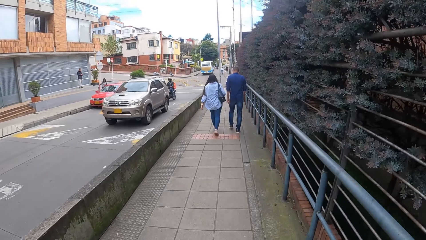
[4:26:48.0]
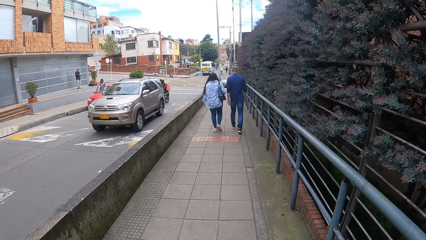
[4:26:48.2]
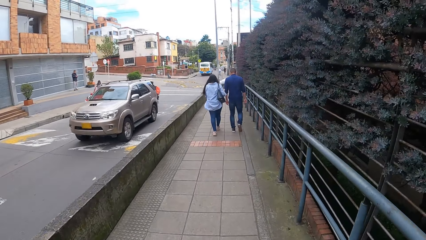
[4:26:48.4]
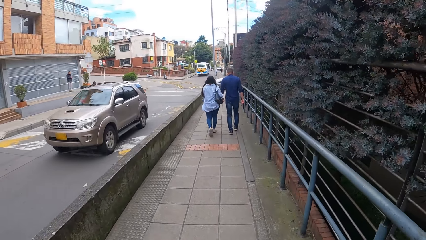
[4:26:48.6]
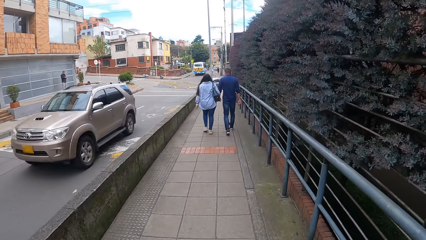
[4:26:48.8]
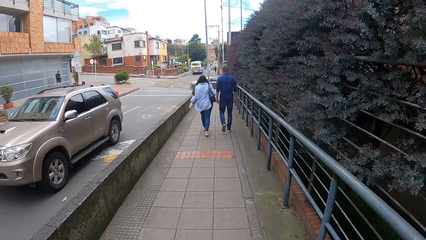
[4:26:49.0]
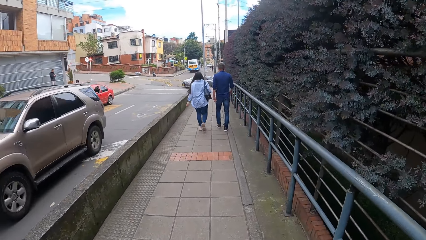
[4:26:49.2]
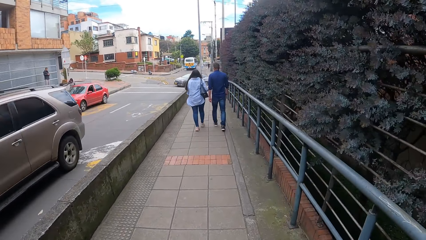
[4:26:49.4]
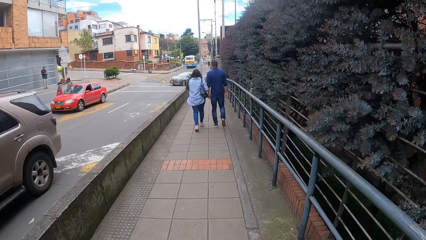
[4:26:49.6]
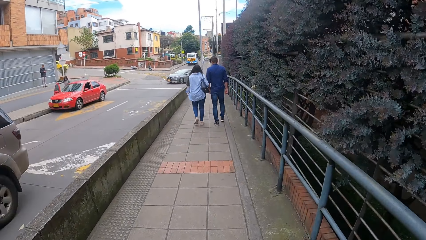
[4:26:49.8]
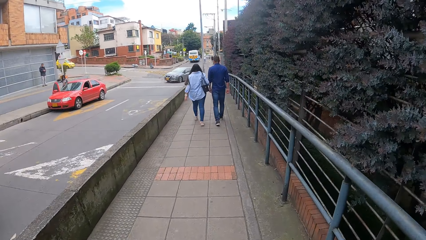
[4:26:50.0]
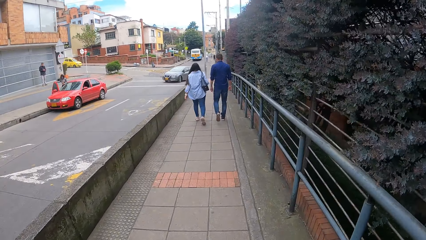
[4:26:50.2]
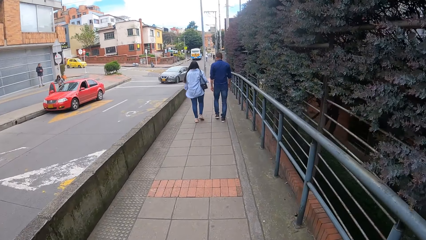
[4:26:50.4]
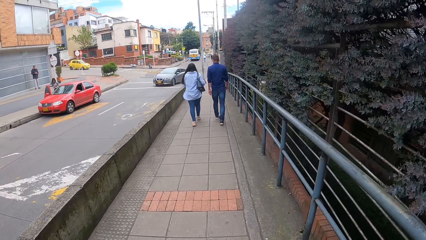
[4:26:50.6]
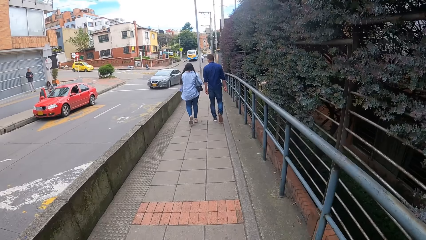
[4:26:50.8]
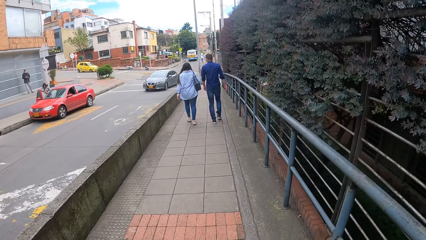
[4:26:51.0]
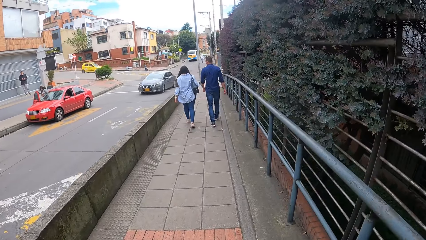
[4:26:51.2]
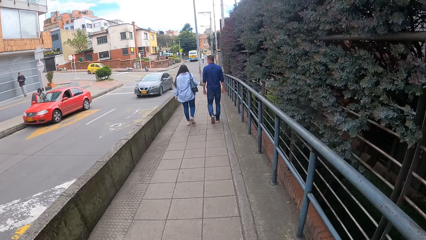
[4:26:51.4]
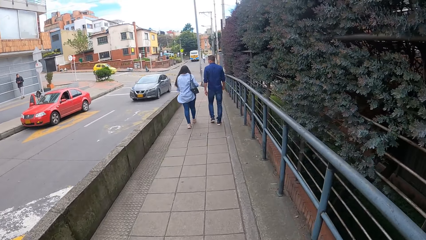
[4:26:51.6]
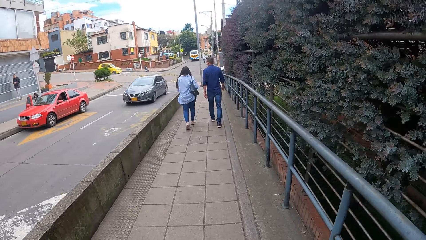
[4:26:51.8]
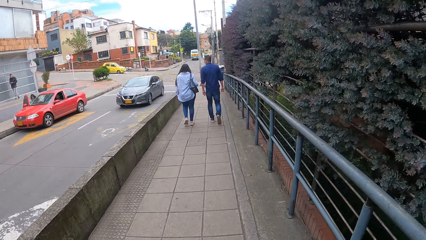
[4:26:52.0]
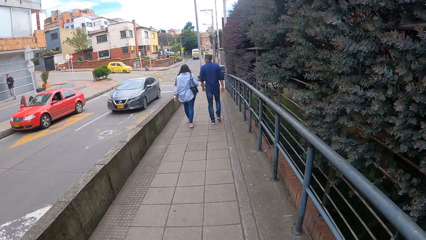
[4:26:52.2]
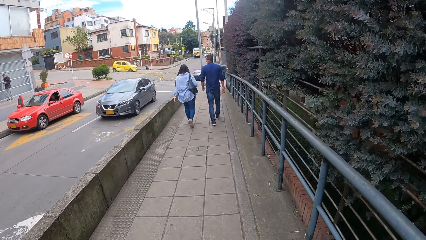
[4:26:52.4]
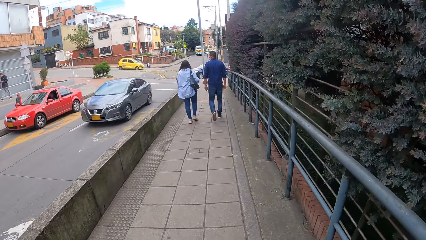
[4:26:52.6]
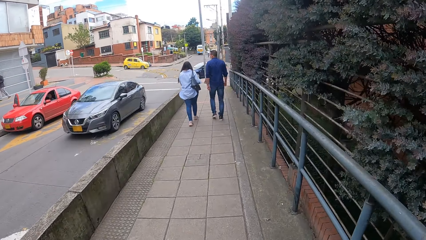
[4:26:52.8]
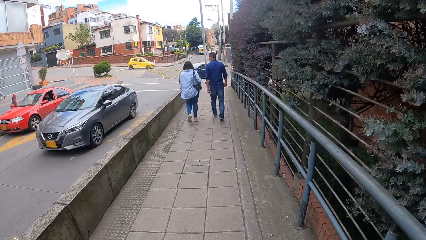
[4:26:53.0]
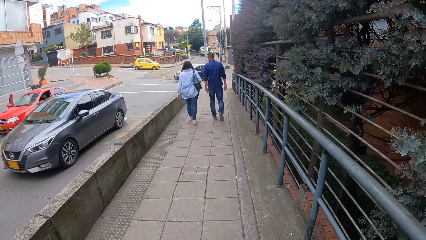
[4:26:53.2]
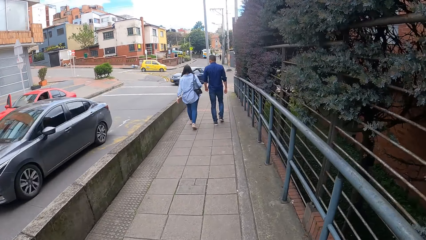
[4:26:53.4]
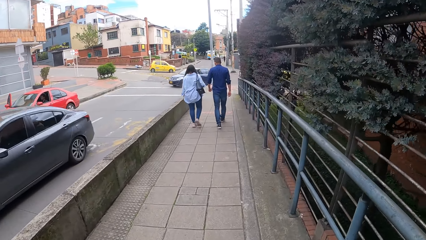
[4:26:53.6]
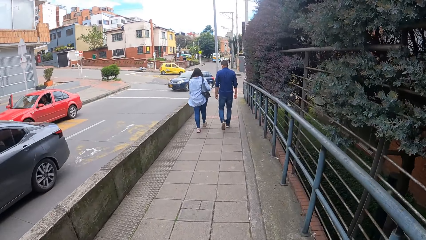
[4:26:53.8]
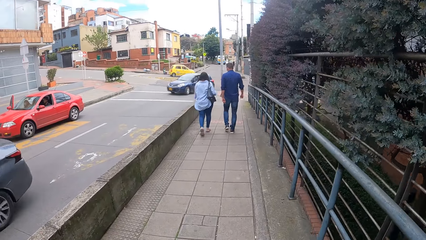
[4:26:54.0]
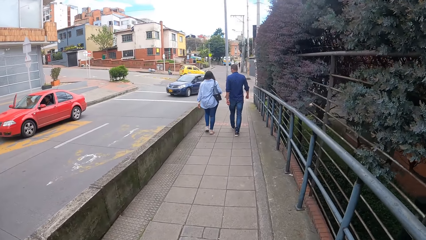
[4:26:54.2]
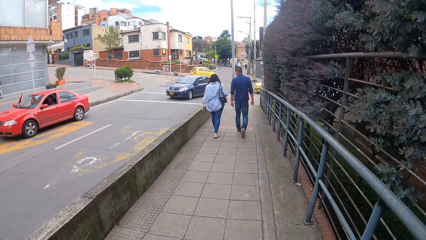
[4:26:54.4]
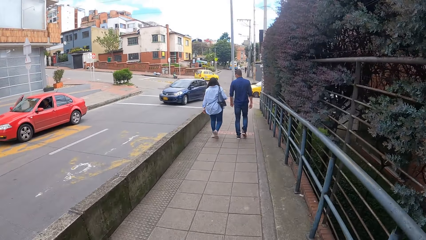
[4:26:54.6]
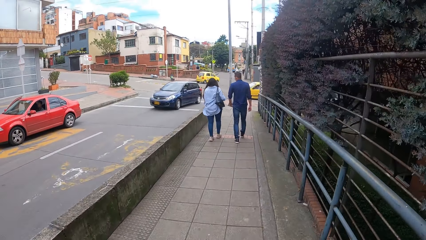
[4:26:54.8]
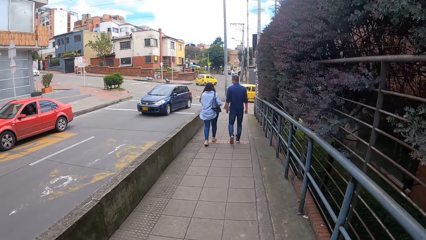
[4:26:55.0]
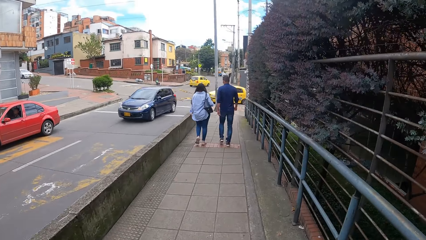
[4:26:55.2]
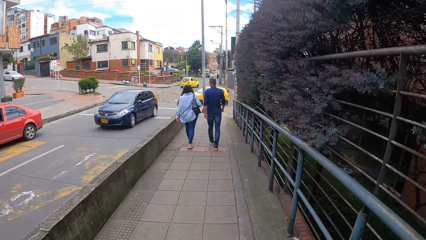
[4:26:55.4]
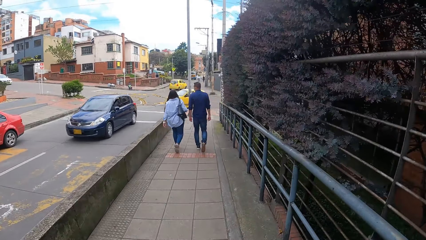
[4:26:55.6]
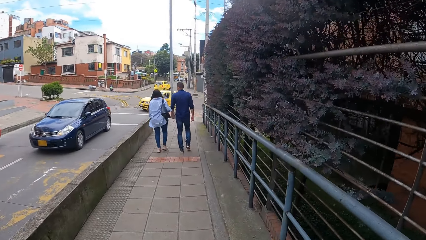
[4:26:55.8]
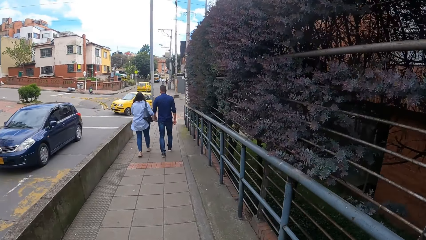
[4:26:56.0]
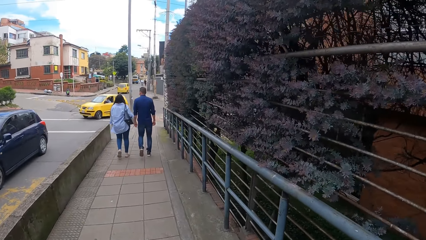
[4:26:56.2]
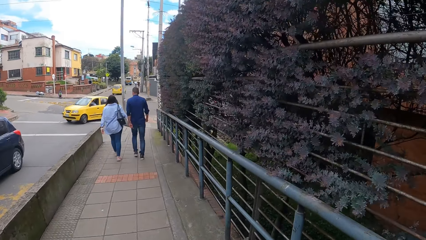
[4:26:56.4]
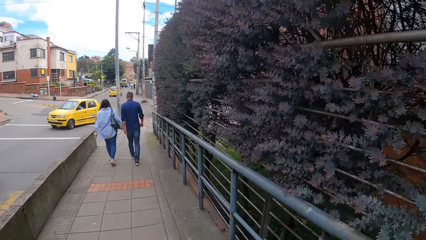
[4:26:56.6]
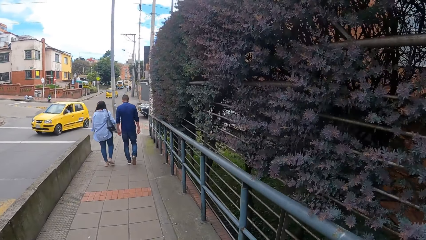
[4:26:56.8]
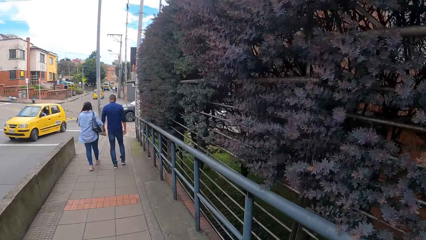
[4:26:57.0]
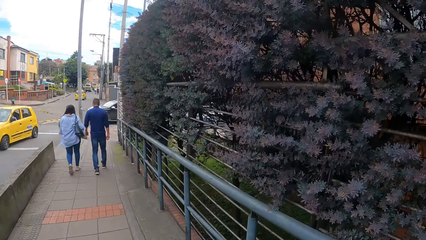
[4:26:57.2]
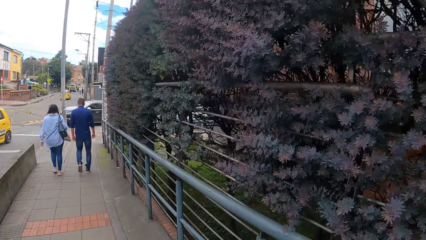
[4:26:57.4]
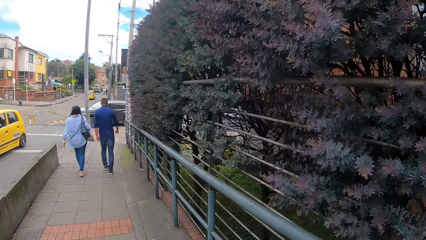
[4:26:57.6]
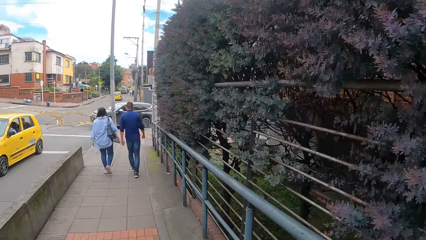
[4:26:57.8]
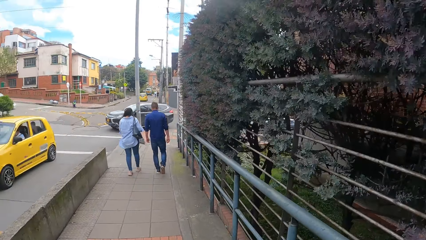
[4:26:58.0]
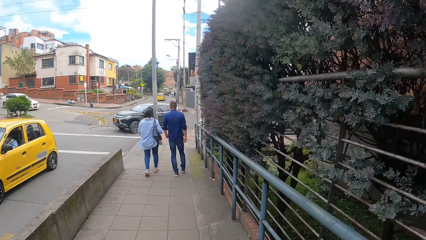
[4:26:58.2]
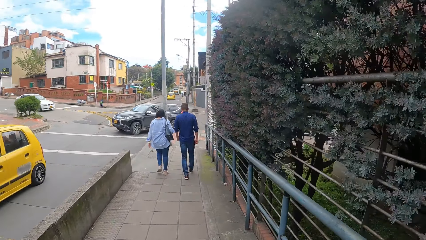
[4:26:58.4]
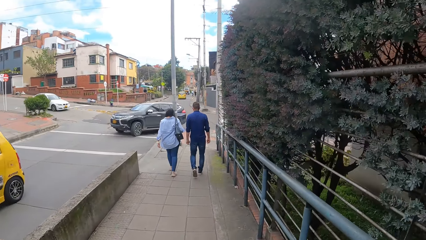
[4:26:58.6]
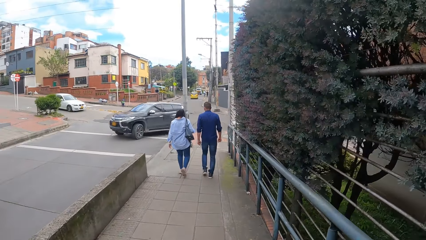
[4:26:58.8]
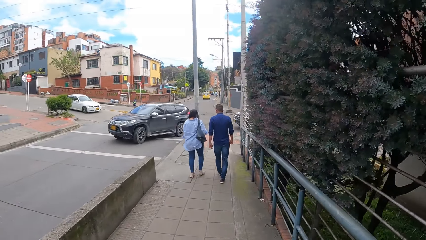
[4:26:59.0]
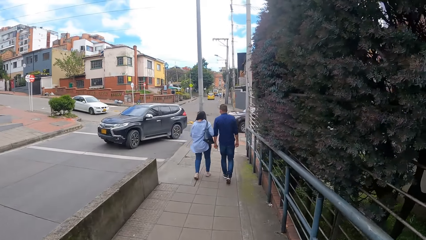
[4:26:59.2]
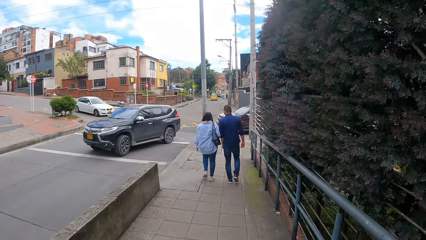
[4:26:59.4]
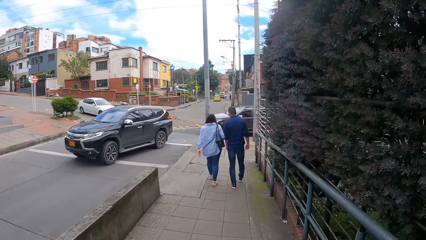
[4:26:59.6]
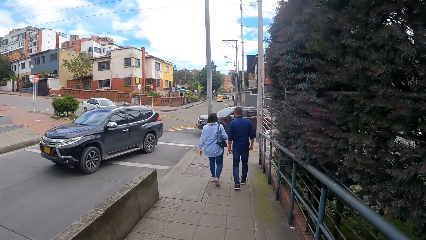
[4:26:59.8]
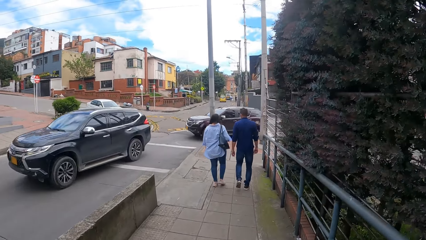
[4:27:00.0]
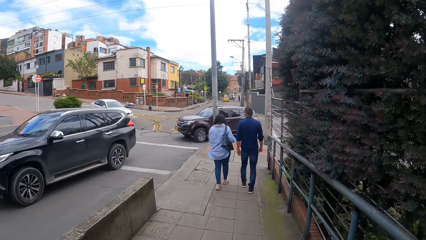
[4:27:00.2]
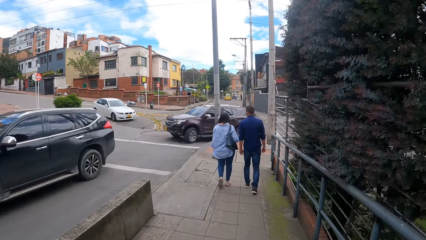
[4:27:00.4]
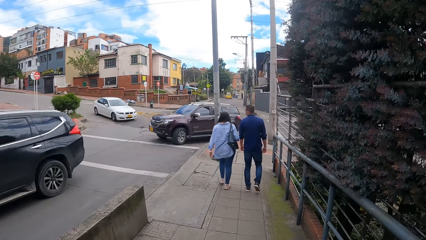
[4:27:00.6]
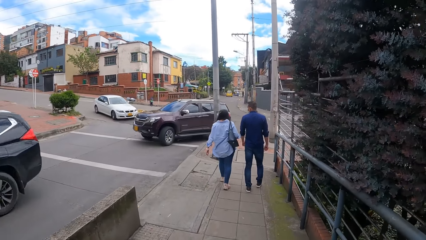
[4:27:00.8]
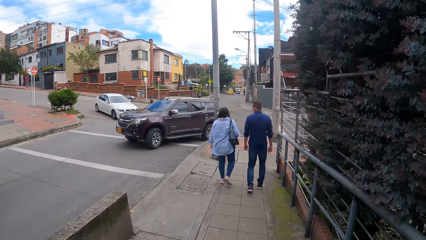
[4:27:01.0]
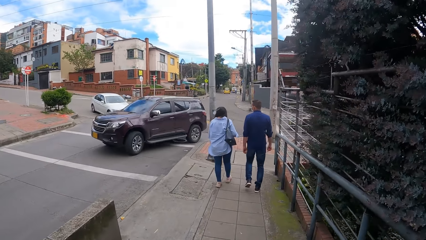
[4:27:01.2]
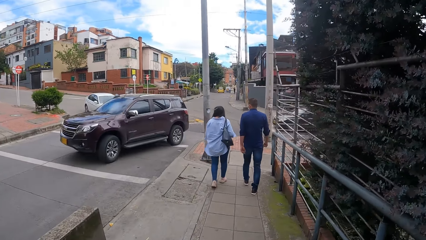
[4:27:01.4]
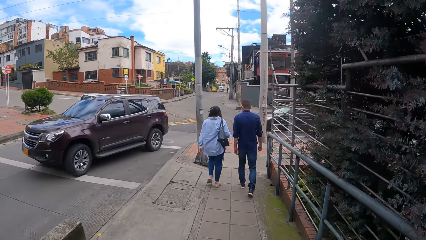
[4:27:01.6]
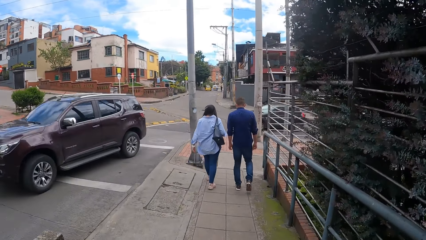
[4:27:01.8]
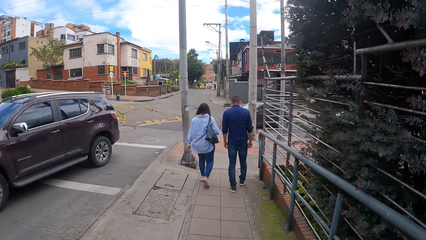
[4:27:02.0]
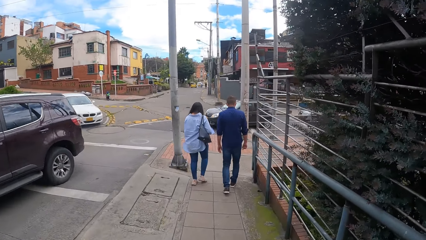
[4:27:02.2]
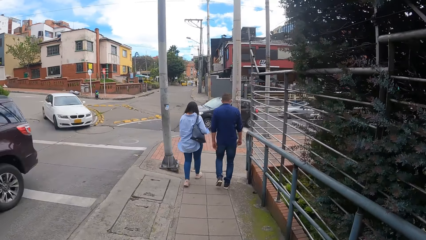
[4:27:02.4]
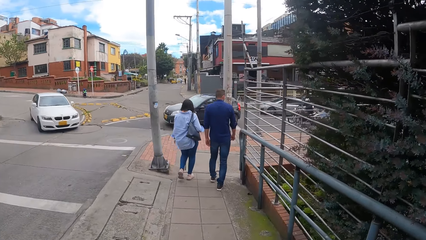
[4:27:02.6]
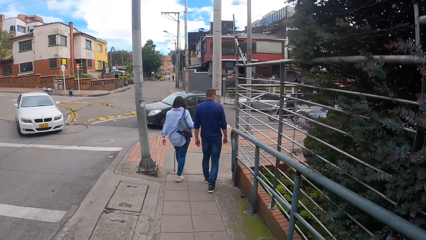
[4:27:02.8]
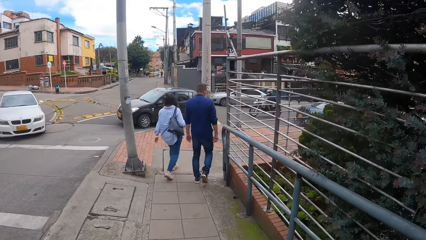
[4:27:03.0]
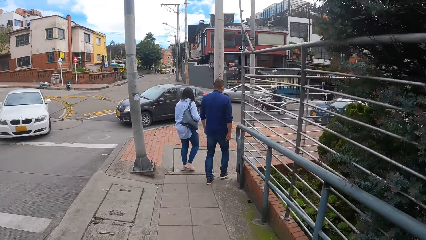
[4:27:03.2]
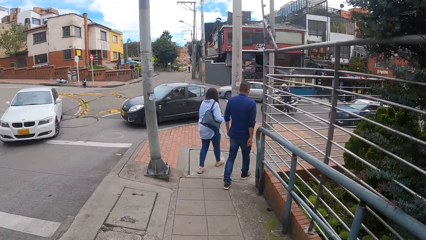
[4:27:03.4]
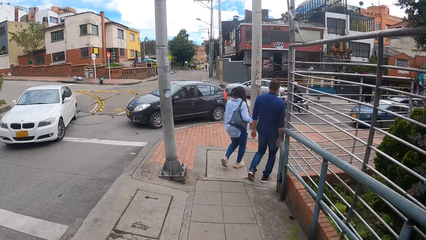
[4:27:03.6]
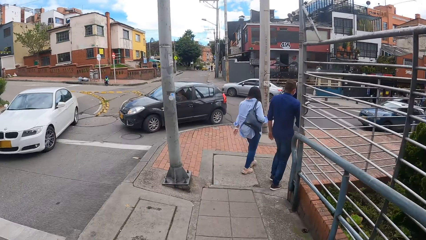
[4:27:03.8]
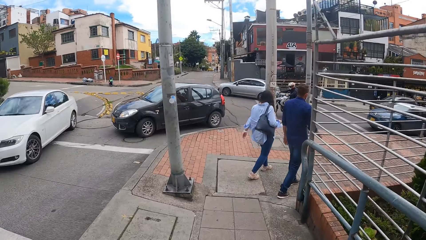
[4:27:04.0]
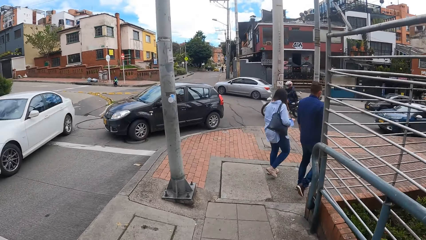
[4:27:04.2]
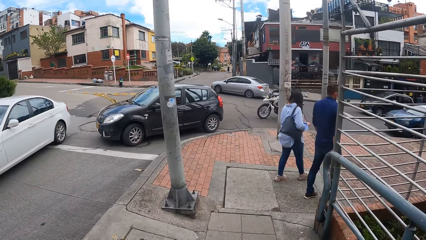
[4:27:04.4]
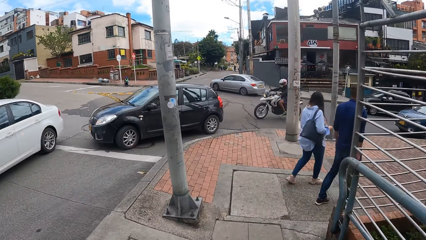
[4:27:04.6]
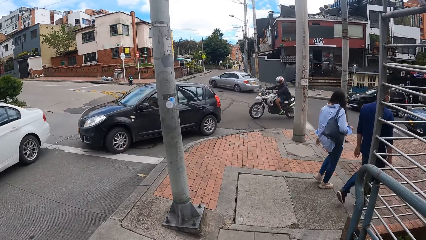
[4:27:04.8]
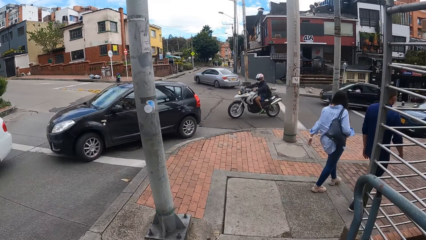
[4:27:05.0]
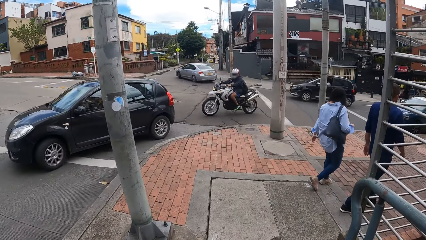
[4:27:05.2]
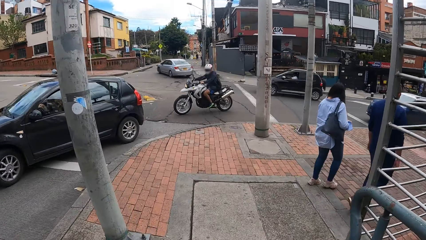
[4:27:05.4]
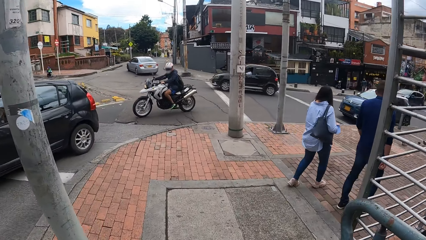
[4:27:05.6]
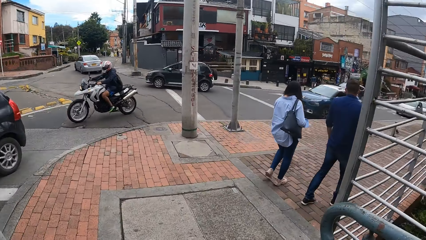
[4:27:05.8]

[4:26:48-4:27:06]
A brown car drives past the camera wearer. A gray car drives past them. A blue car drives past them. A yellow car drives past them. A black car drives past them. Another brown car drives past them. A white car drives past them. Another black car drives past them.
